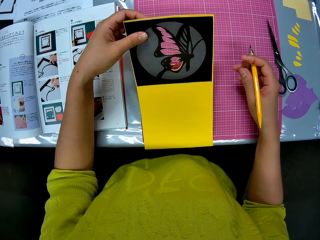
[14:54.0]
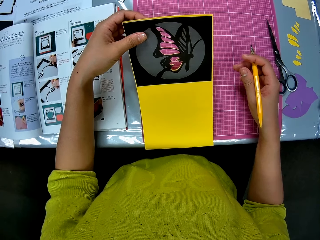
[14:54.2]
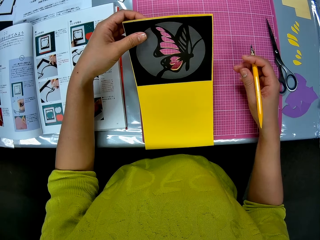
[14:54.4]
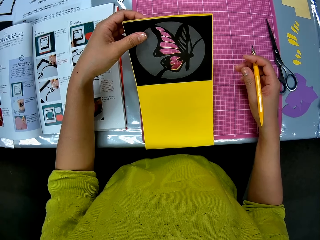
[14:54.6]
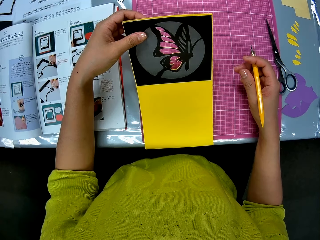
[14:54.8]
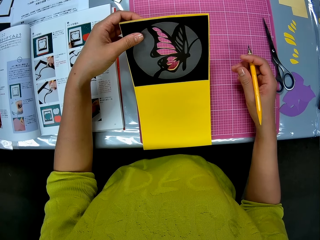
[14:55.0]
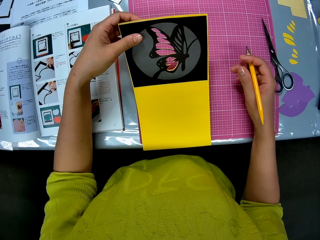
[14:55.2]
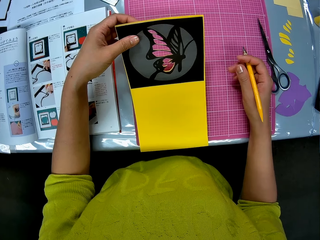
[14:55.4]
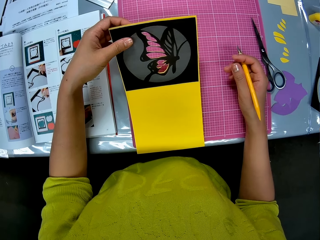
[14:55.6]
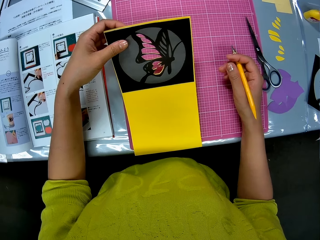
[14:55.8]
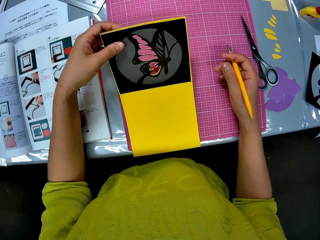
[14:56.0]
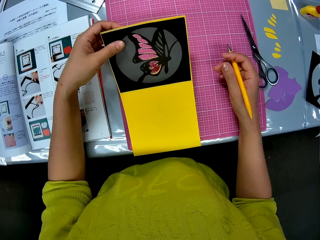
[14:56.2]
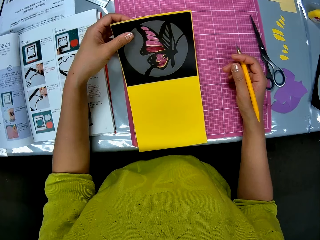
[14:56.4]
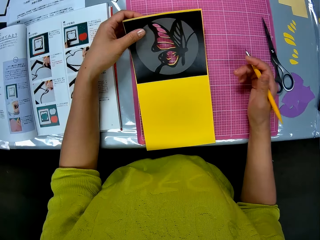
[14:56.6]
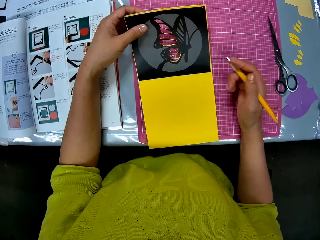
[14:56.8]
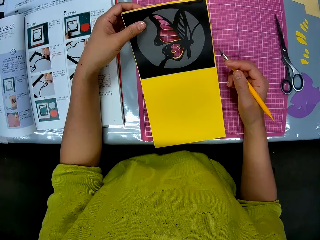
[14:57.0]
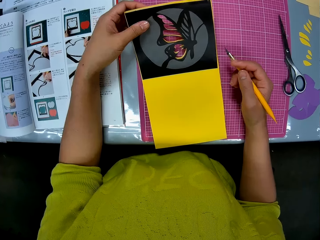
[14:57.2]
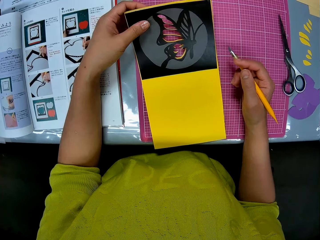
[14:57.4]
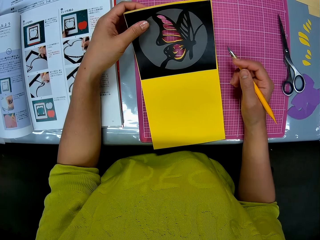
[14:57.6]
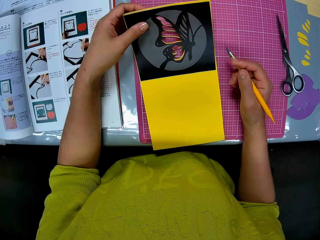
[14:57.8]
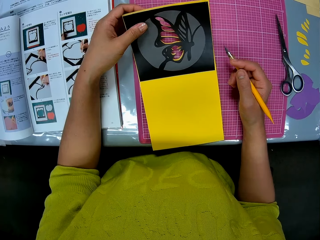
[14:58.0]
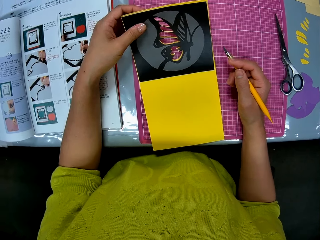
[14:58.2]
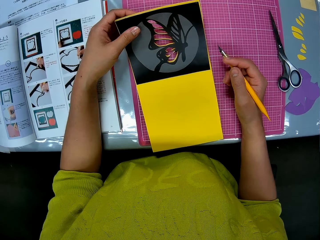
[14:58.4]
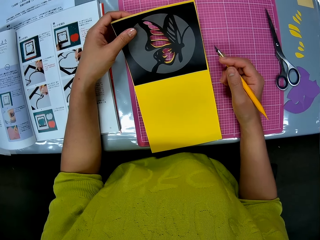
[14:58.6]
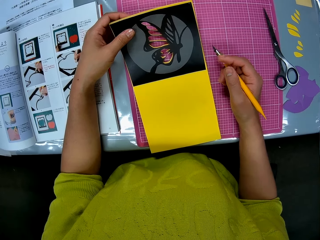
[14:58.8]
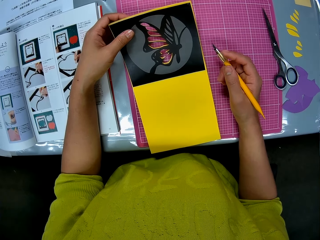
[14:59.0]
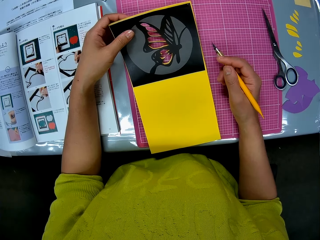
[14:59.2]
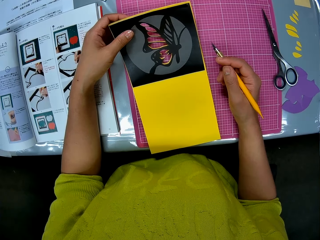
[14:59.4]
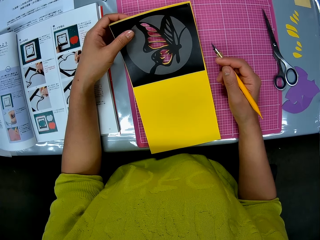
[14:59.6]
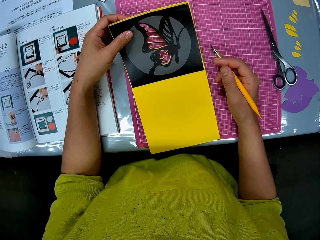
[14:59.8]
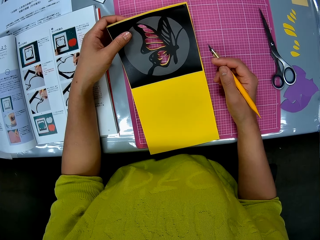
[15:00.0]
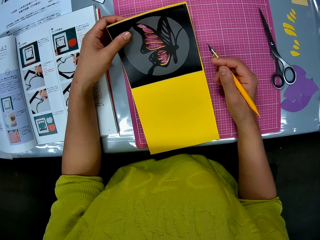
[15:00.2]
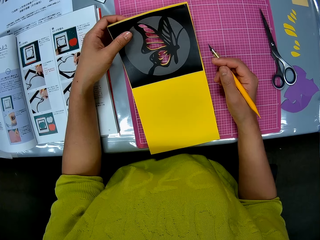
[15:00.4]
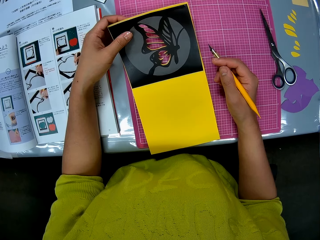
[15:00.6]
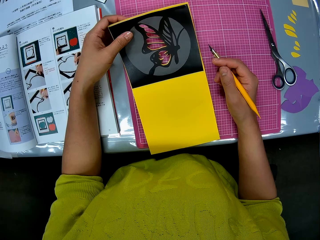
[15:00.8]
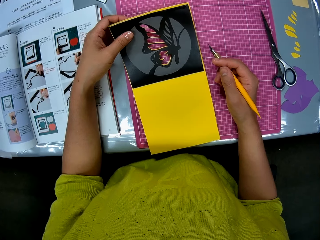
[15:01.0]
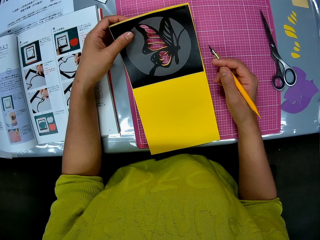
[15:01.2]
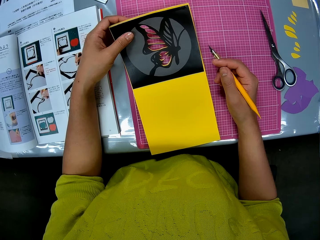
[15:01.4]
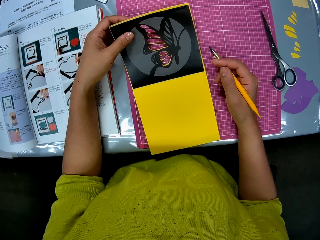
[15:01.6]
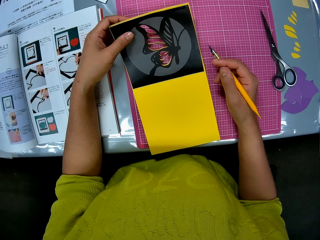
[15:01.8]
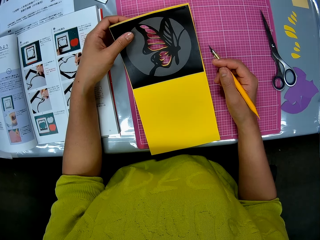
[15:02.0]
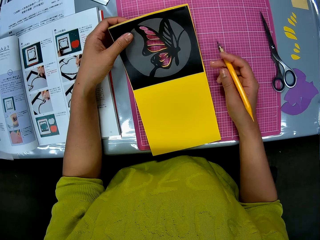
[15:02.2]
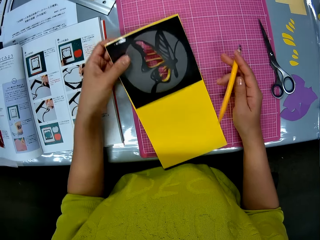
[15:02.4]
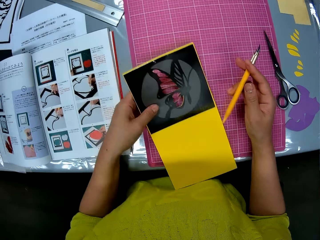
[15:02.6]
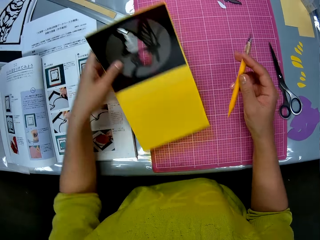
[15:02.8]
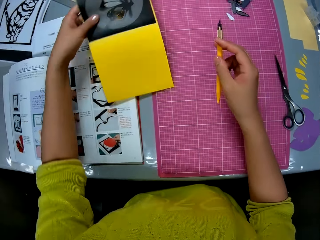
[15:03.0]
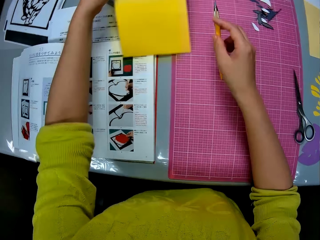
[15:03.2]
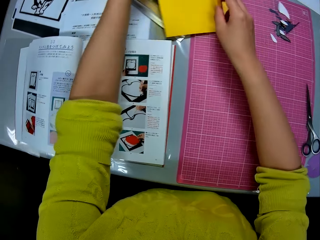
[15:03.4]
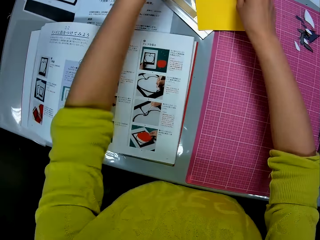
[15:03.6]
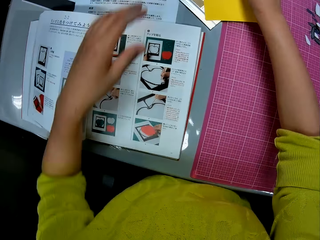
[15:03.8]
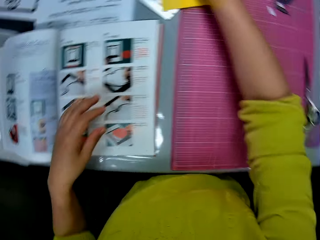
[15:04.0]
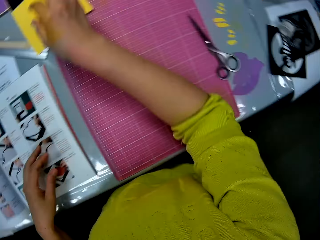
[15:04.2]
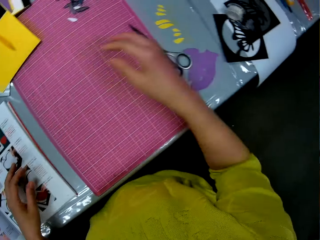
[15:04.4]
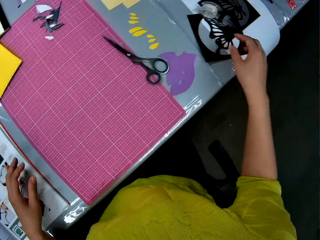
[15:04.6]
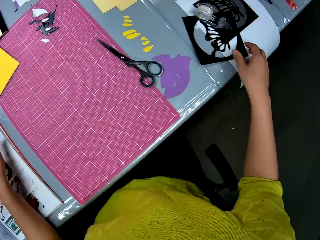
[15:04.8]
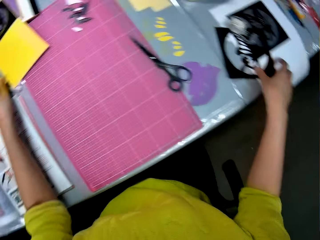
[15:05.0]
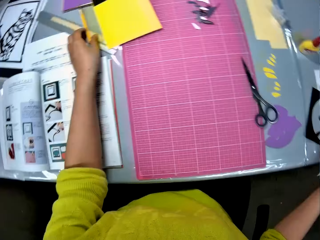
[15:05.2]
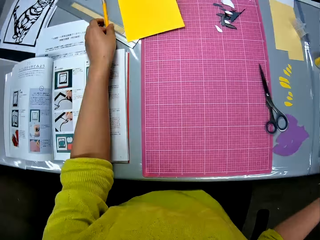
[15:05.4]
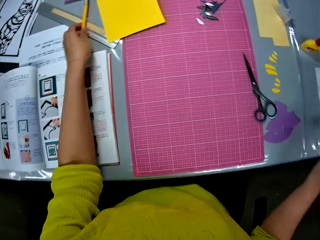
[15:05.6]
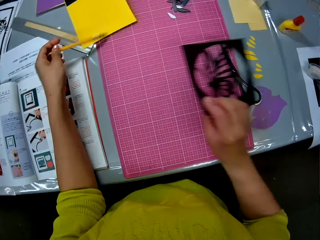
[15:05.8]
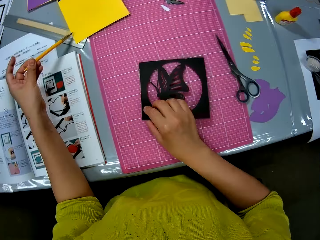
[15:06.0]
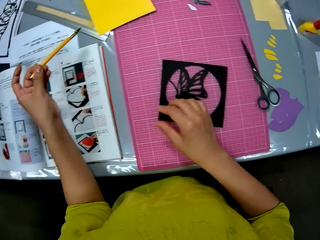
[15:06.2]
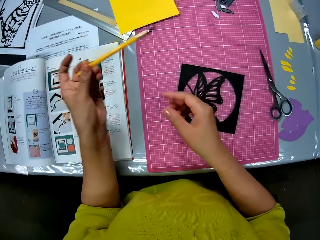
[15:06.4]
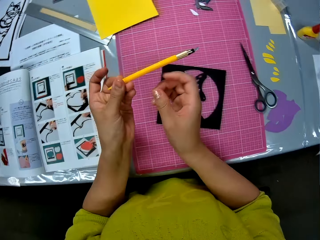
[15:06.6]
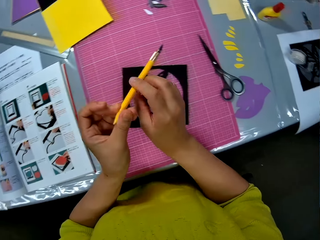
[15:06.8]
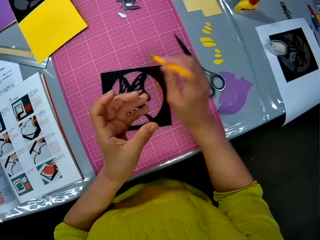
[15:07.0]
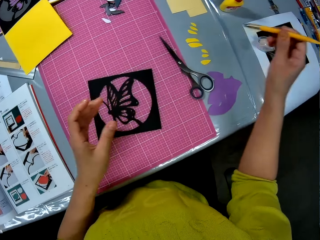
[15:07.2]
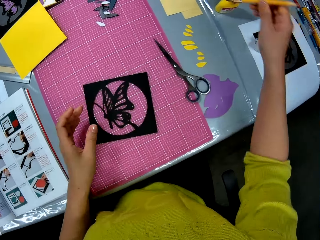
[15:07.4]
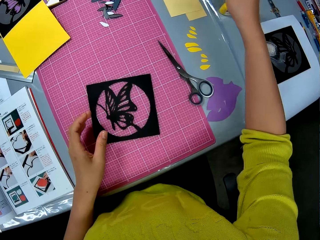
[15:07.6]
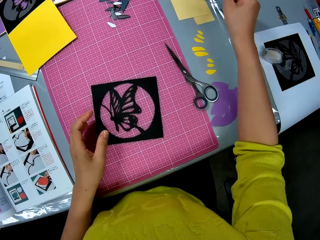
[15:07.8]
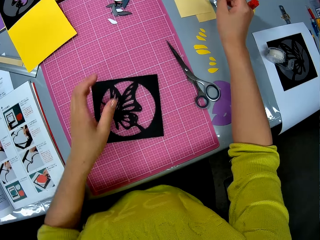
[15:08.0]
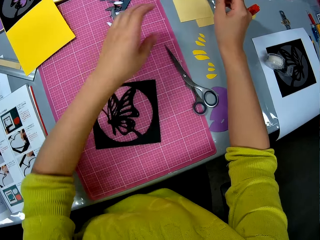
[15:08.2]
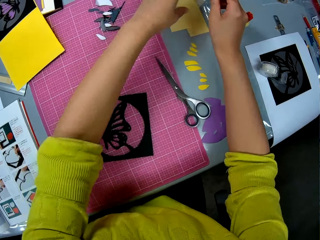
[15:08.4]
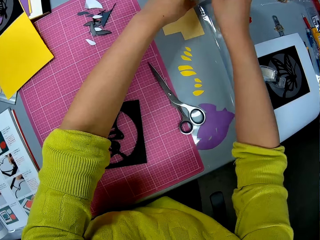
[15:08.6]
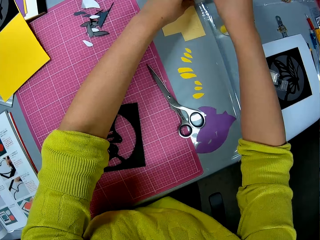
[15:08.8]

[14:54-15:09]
The camera wearer raises the papercraft on the cutting mat with her left hand. She checks the papercraft in her left hand. She drops the papercraft in her left hand and the craft knife in her right hand on the table. She picks up a butterfly cutout or laser cut kit on the table with her right hand. She picks up the craft knife on the table with her left hand. She puts the butterfly cutout on the cutting mat. She passes the craft knife in her left hand to her right hand. She puts the craft knife on the table.

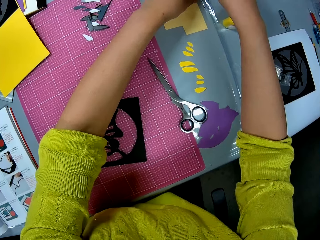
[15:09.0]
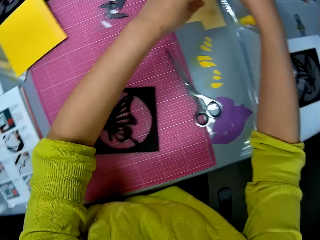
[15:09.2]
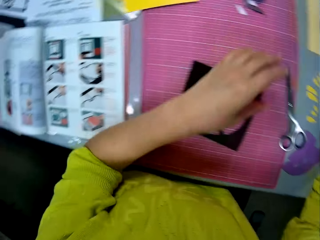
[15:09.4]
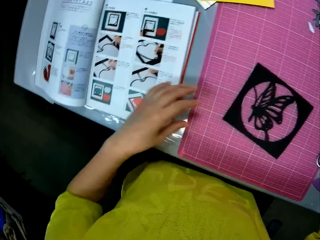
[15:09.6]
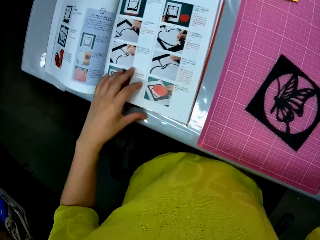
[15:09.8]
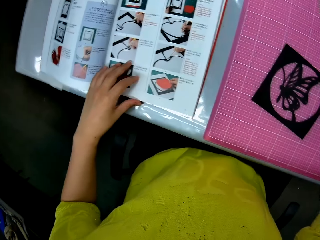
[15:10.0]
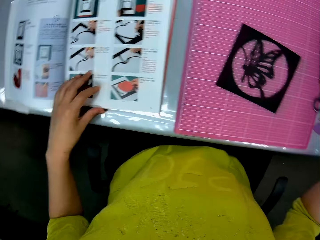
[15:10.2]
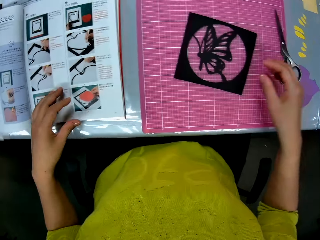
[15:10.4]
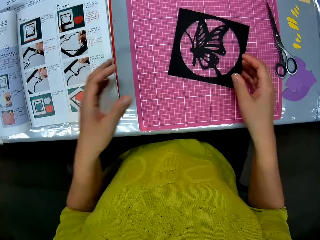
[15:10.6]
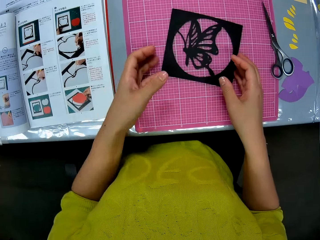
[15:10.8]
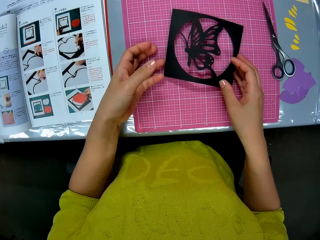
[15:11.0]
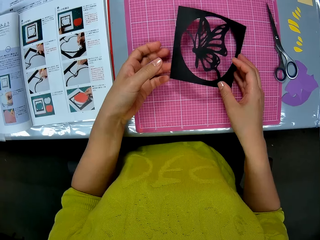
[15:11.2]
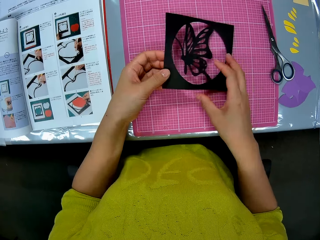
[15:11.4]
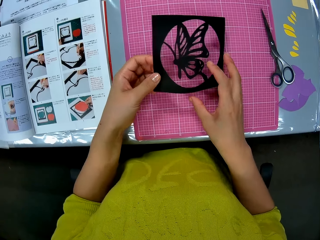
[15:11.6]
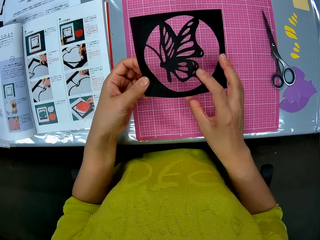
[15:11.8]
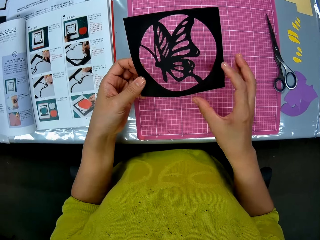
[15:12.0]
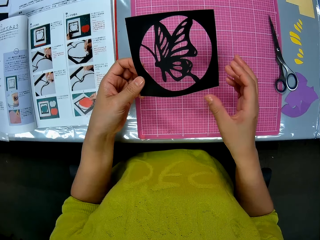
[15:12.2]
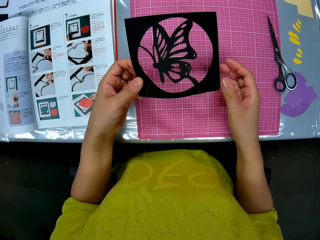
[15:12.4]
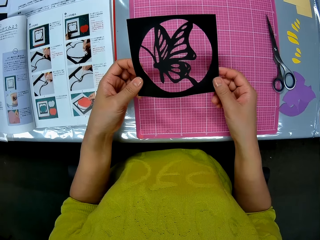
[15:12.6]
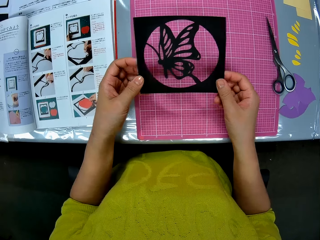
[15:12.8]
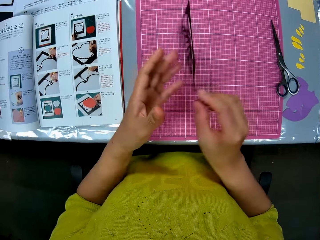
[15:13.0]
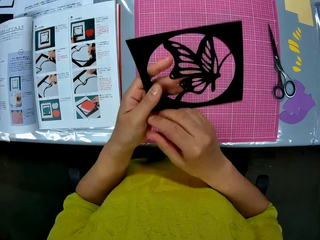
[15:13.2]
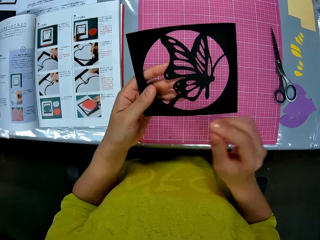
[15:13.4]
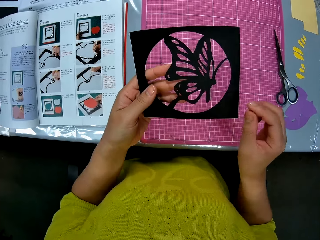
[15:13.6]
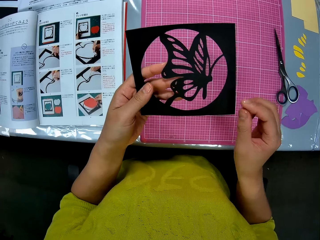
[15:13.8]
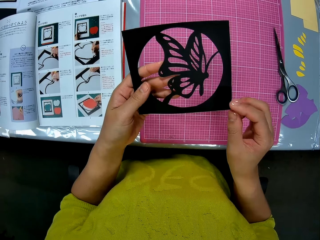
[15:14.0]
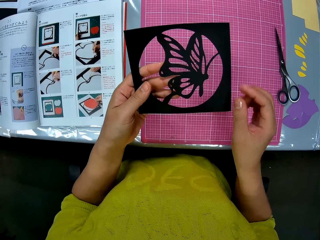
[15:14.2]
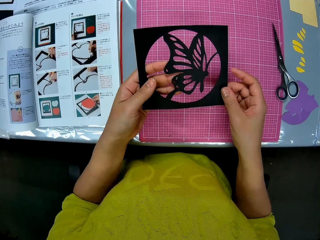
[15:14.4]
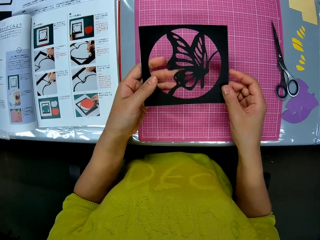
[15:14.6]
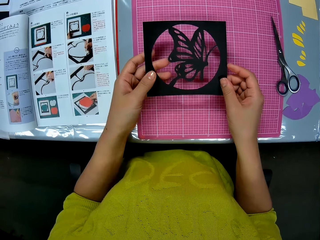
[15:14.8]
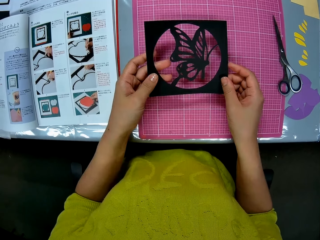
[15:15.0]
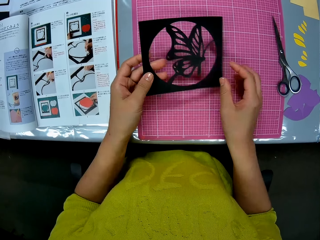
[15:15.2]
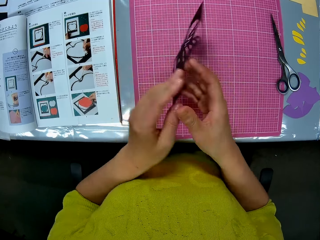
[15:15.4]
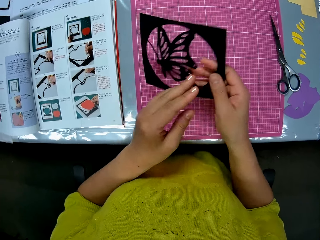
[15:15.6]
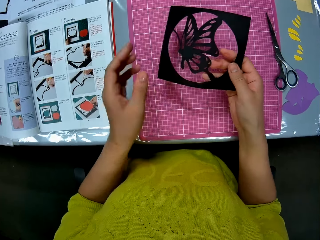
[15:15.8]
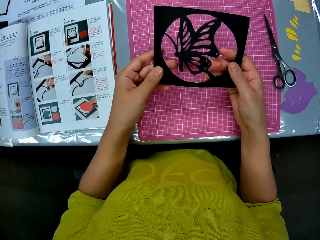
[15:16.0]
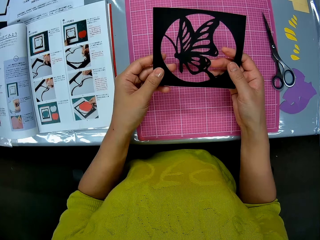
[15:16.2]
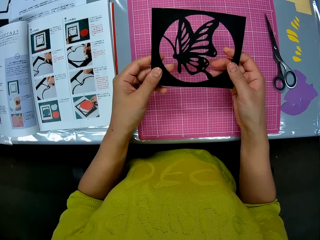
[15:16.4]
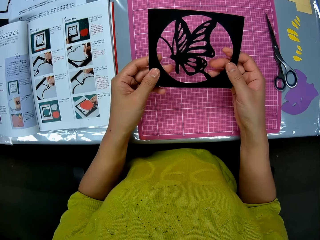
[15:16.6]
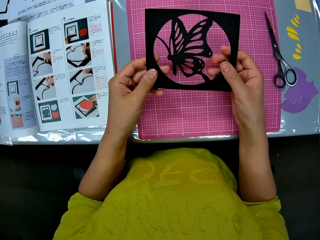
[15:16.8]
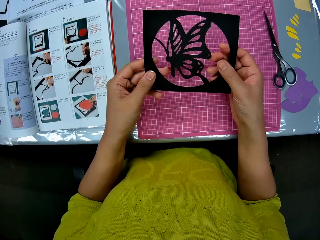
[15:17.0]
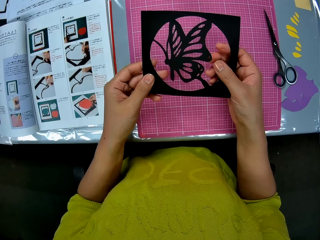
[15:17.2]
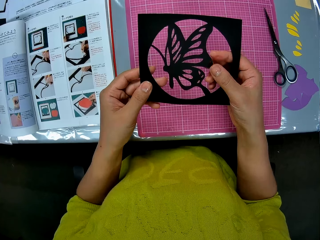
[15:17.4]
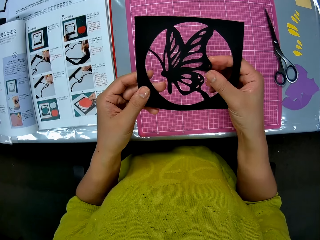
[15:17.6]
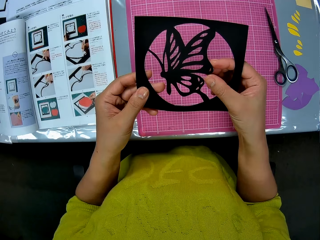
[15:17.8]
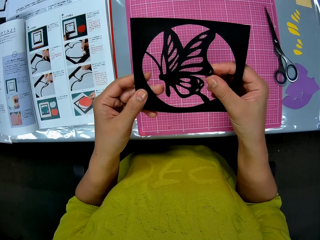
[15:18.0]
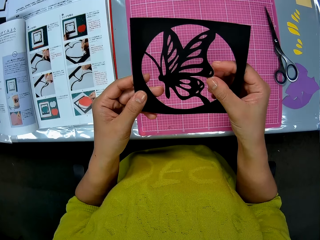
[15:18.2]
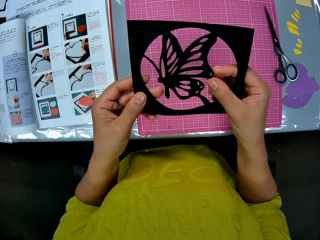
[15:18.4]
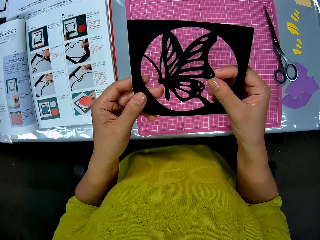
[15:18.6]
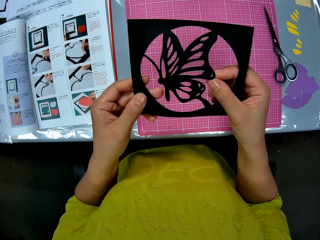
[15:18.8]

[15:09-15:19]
The camera wearer picks up the butterfly cutout or laser cut kit on the cutting mat on the table. She checks the butterfly cutout in her hands. She turns the laser cut kit, holds the laser cut kit, turns the laser cut kit and holds the laser cut kit.
